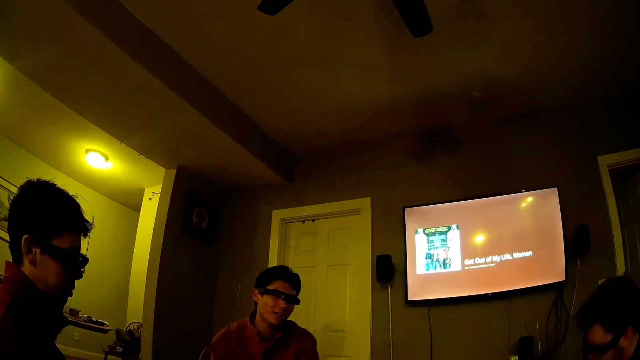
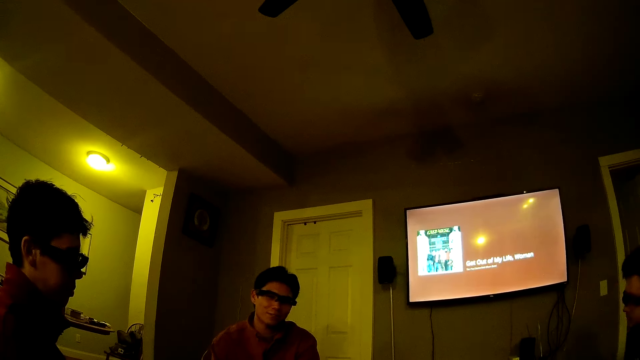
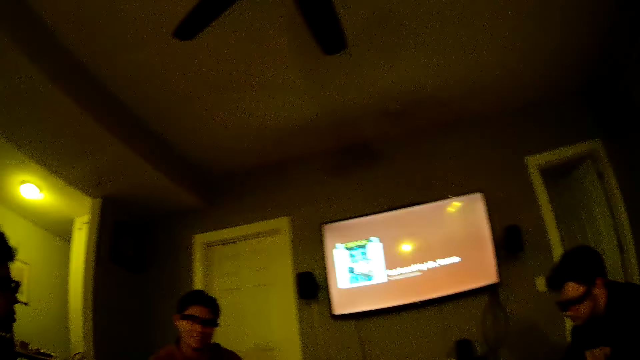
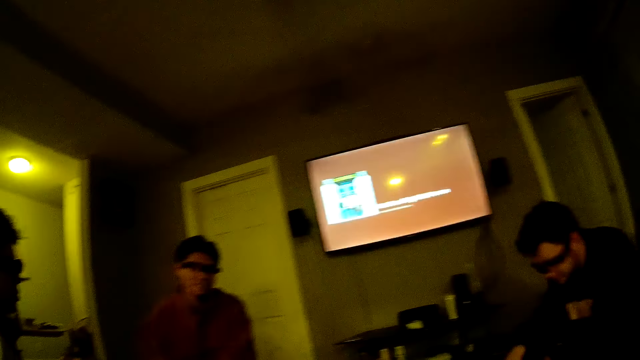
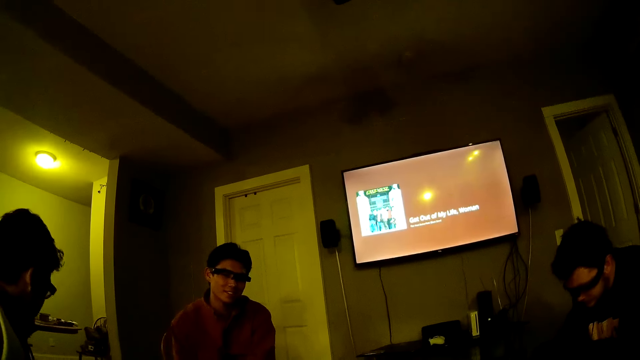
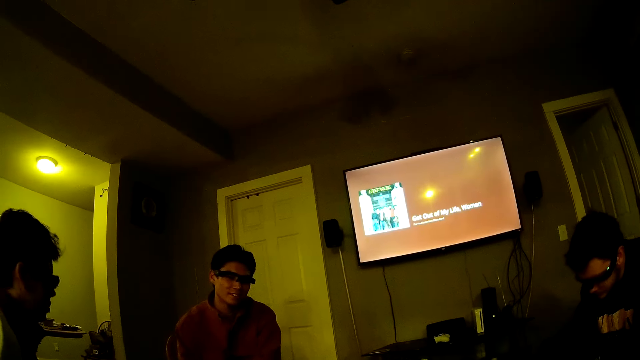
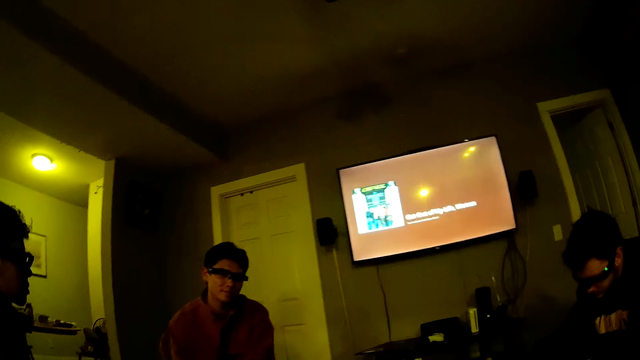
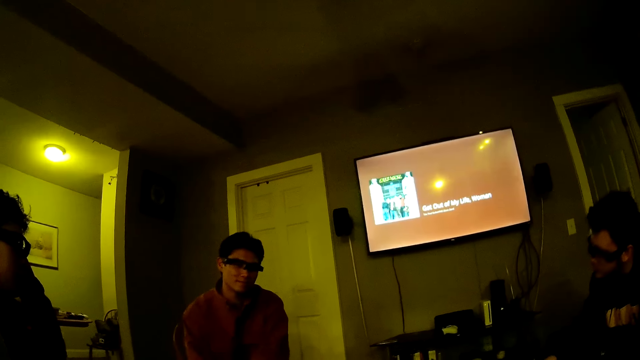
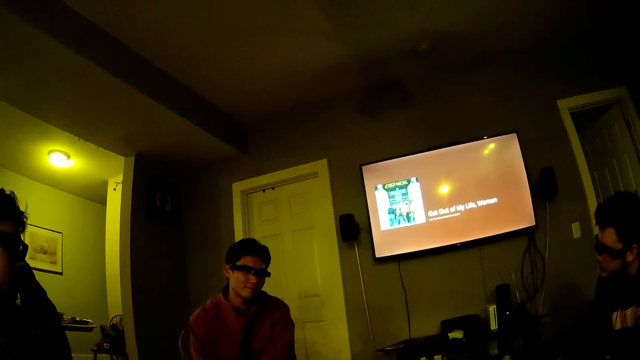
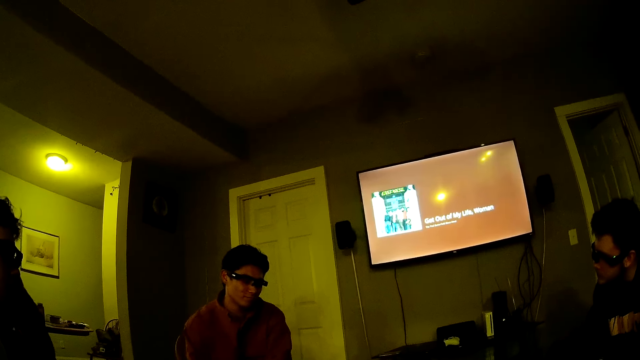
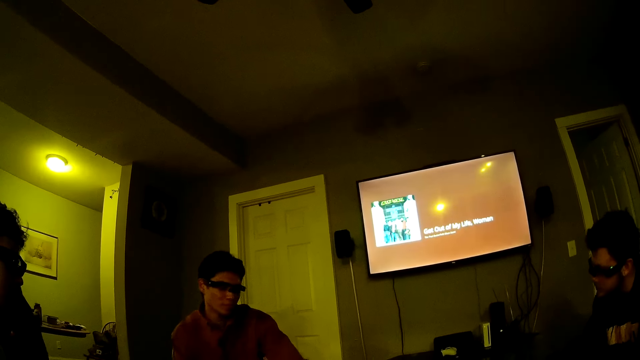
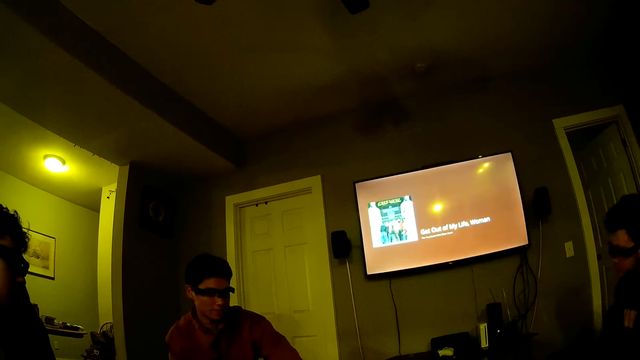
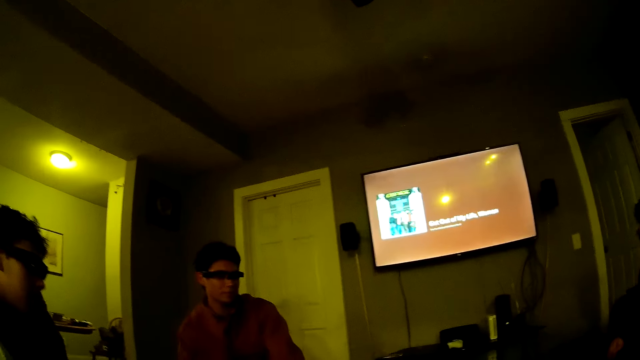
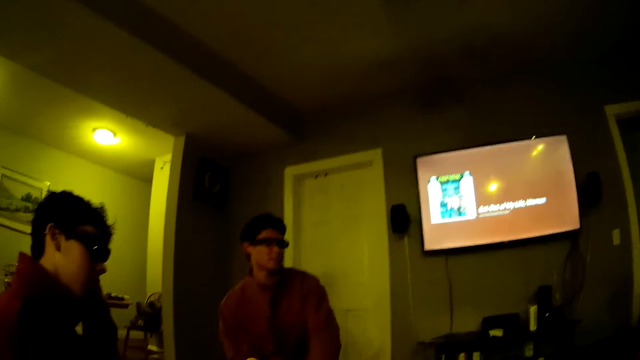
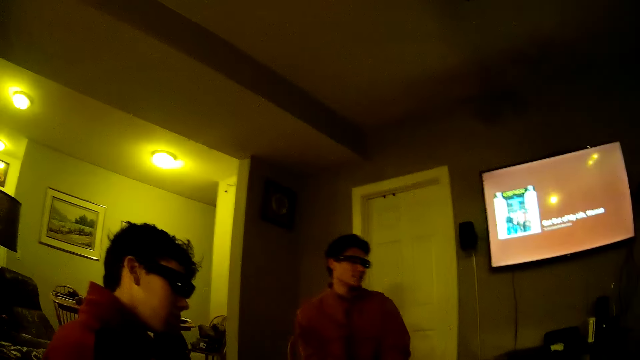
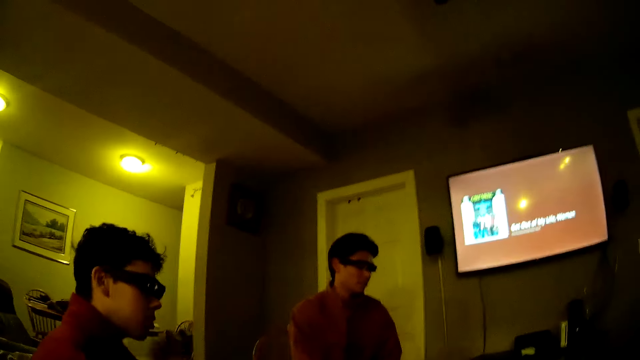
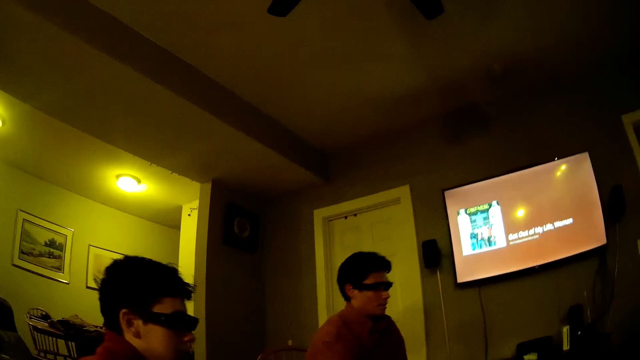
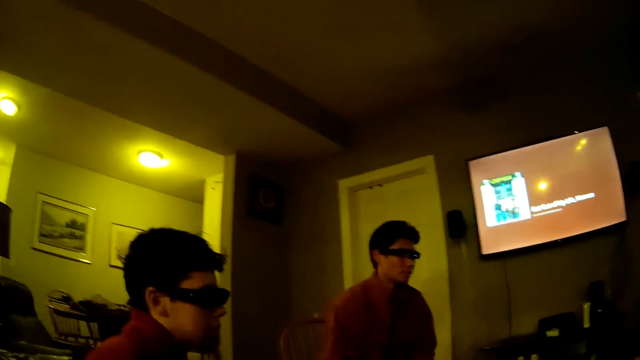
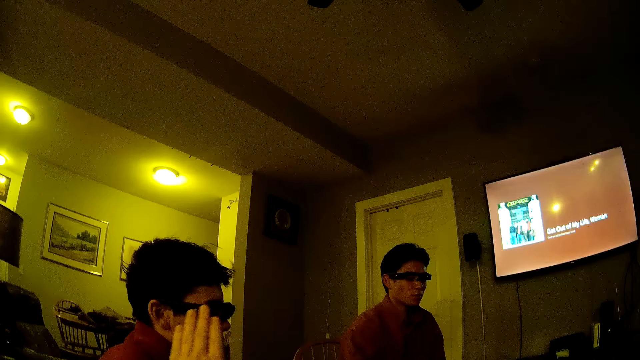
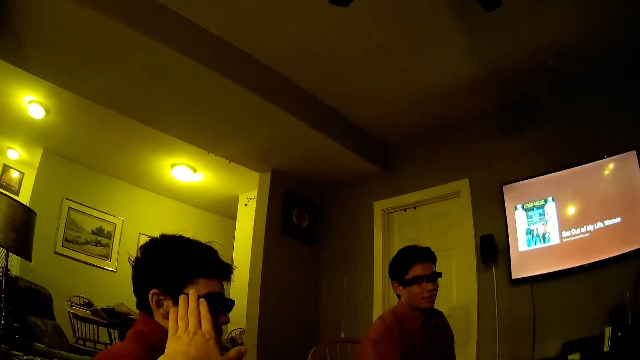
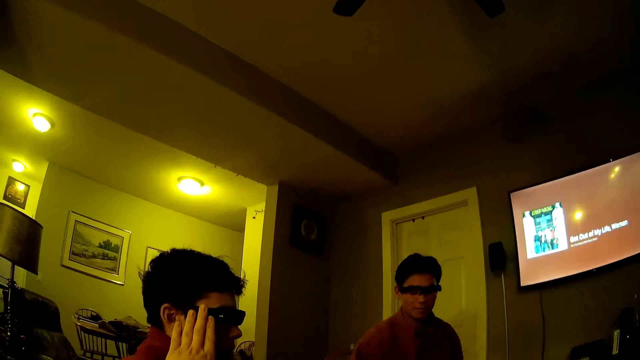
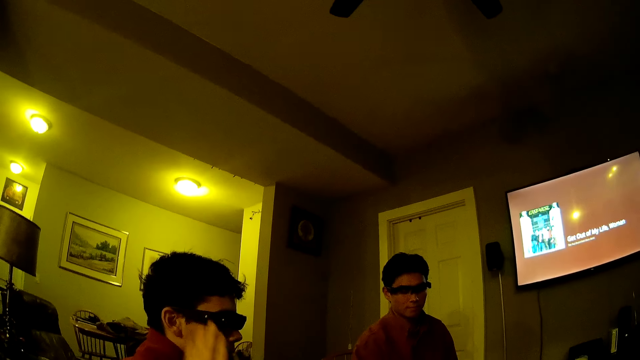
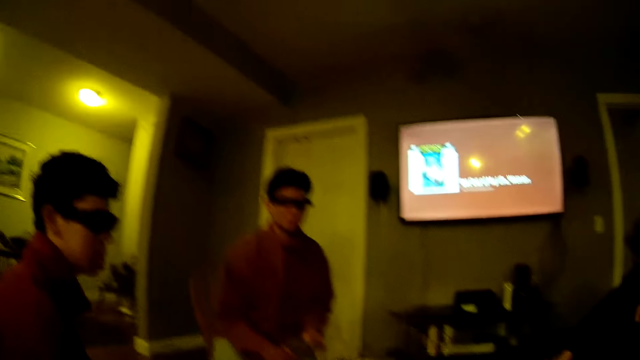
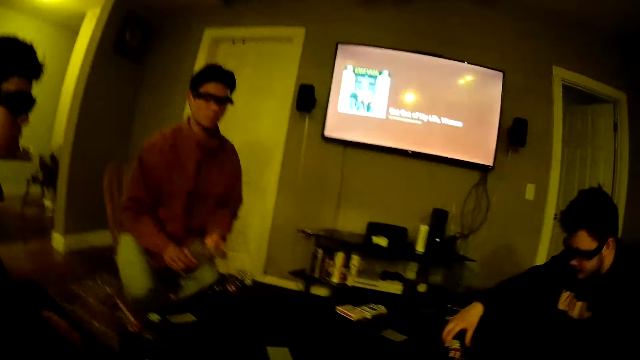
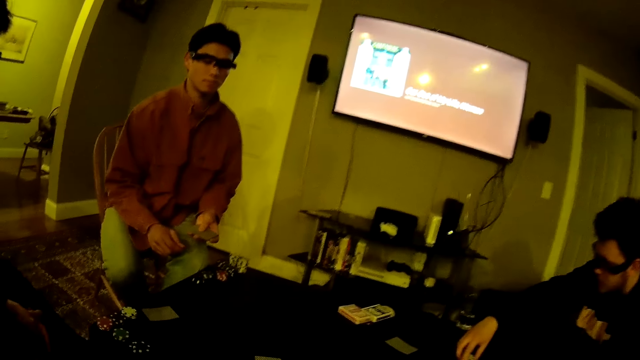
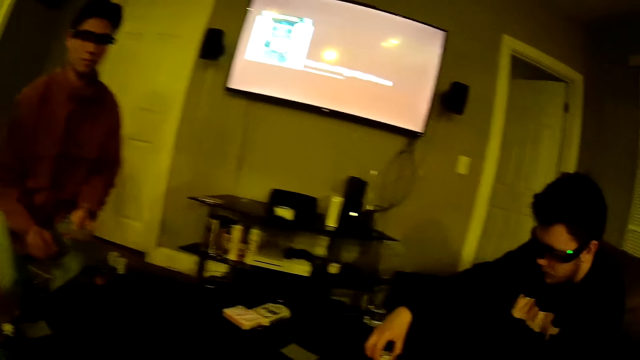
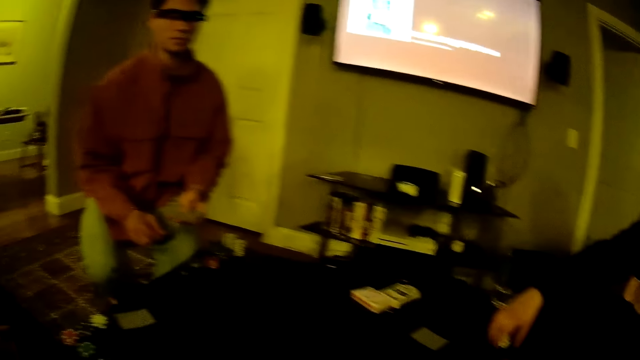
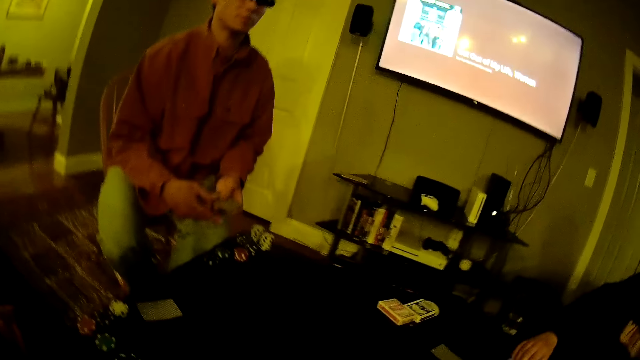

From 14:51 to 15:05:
A man adjusts his glasses with his left hand. The camera wearer talks with the guys at the table. He touches the man's glasses with his right hand. Another man shovels the poker chip with his right hand.

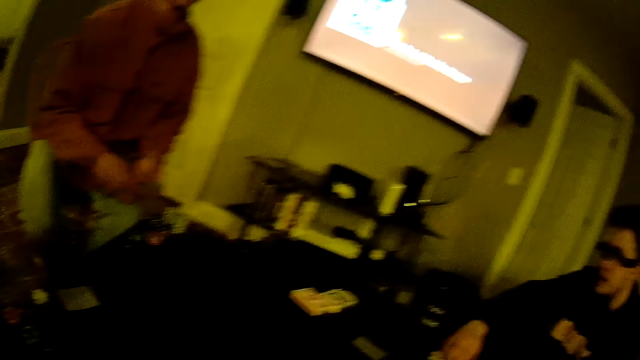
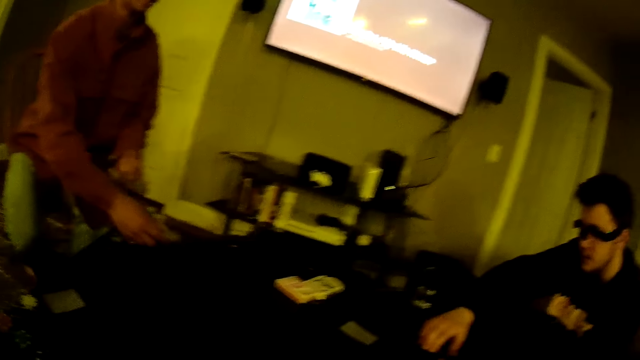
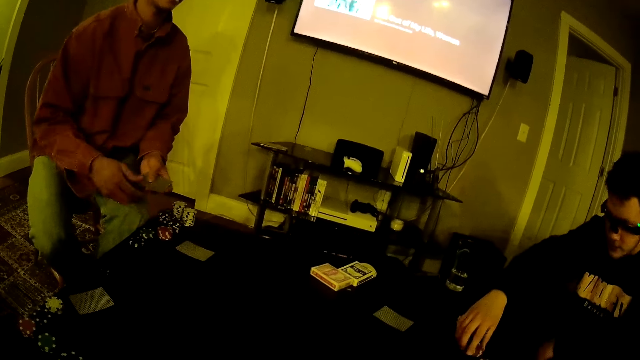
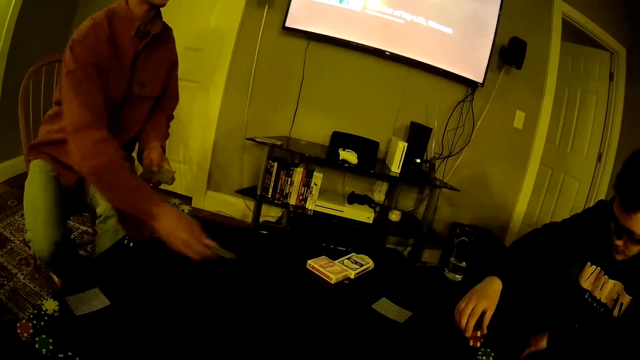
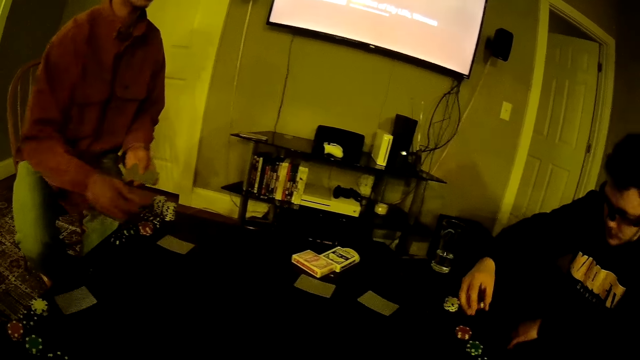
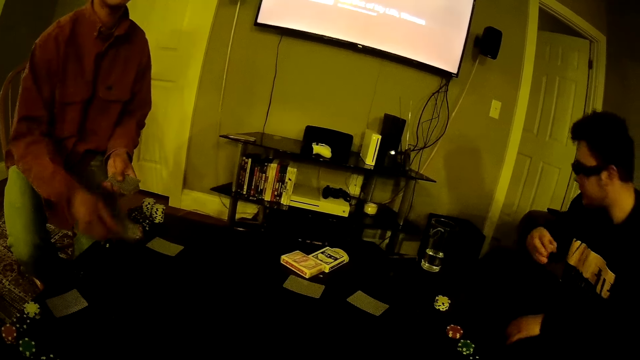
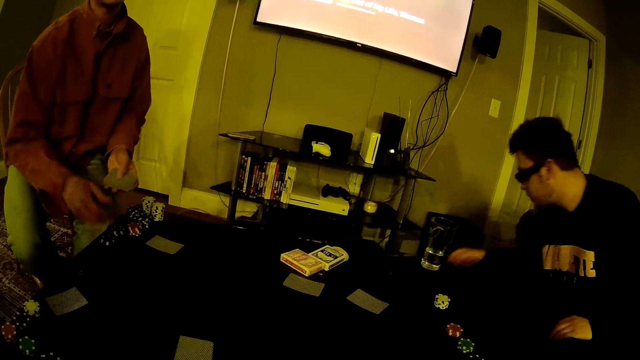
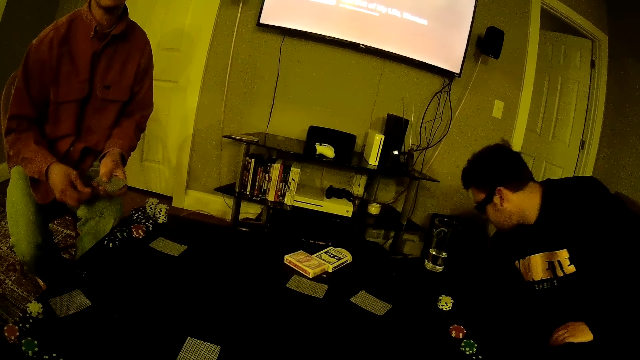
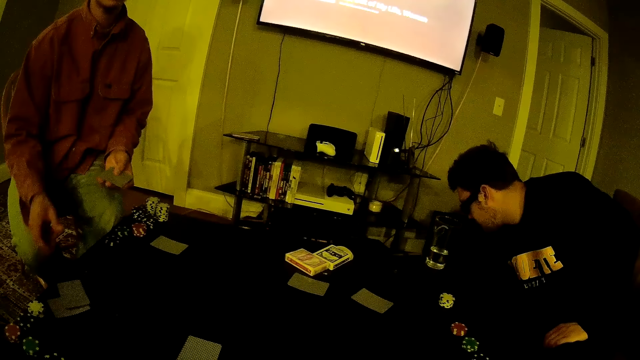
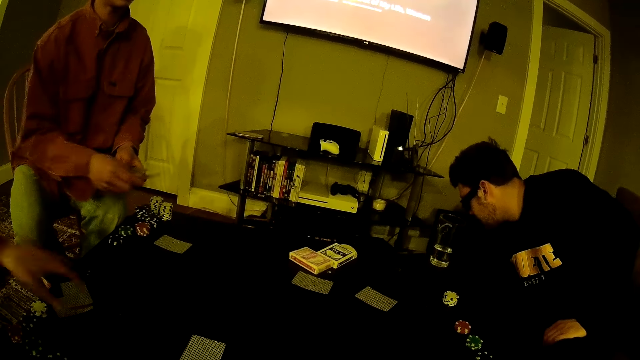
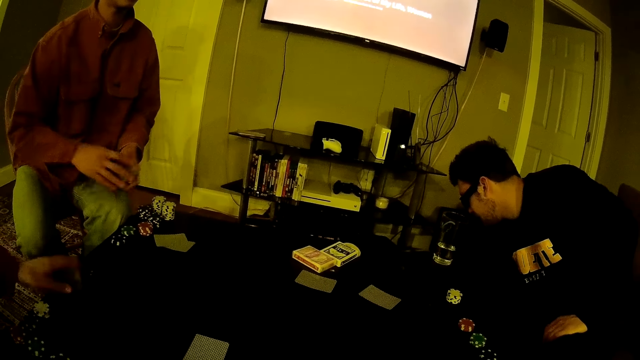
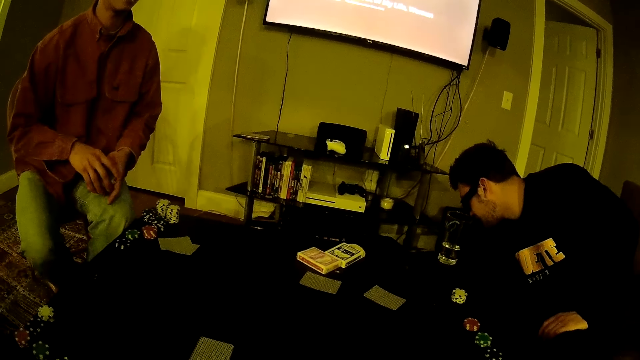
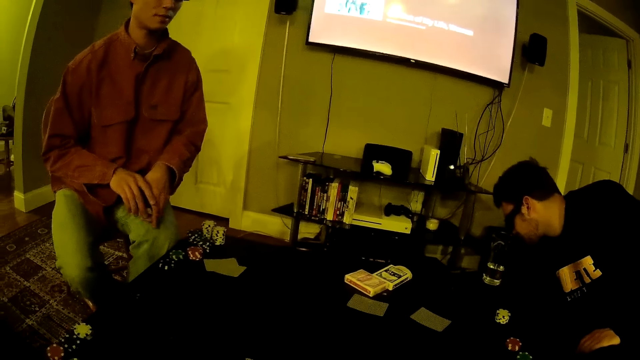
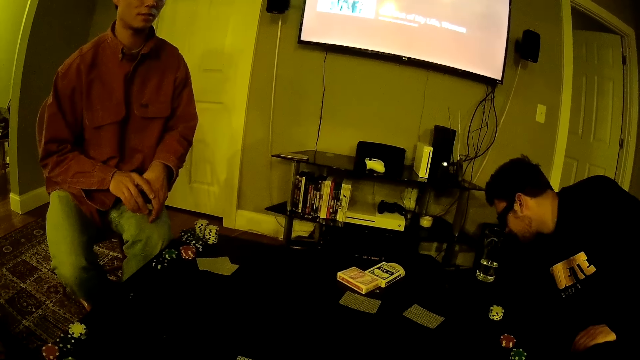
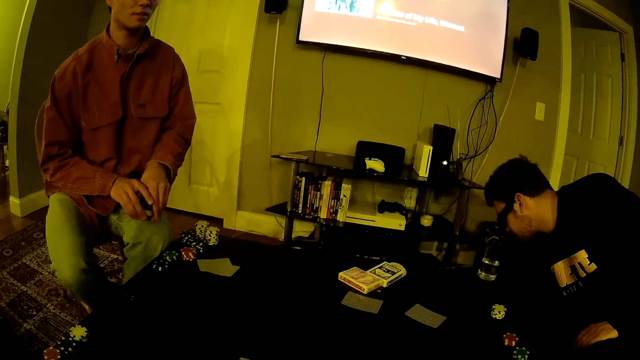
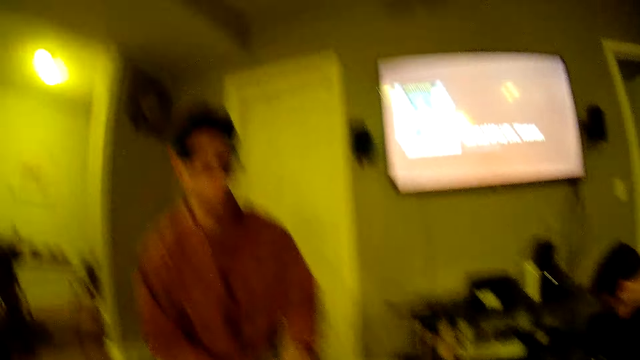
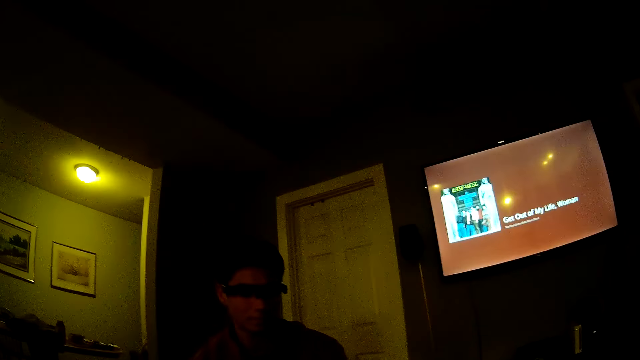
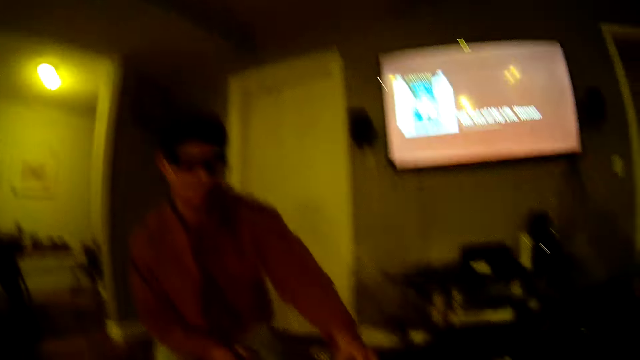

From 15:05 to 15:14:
A man places the cards on the table with his right hand. The camera wearer counts the cards. Another man bends down to pick a poker chip. Another man picks the card from the table with his left hand. The first man shovels the card with both hands.
